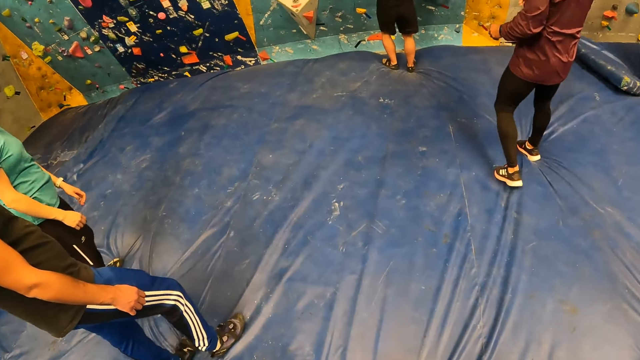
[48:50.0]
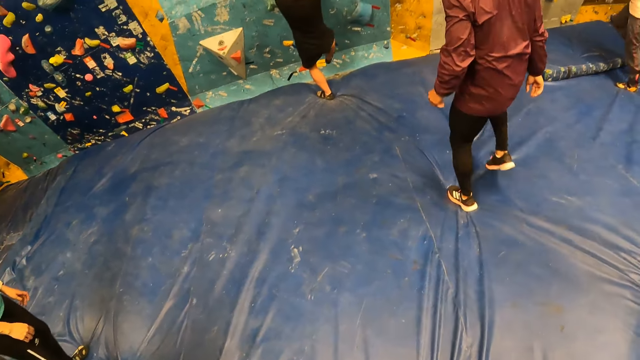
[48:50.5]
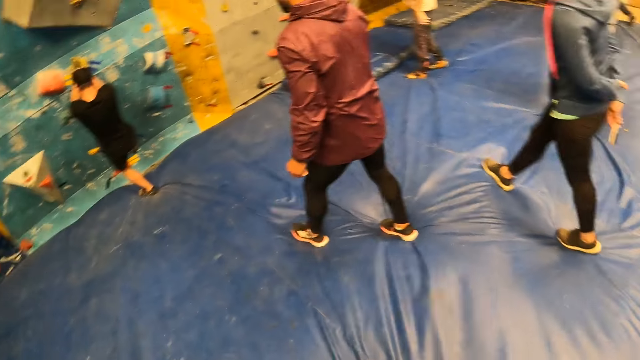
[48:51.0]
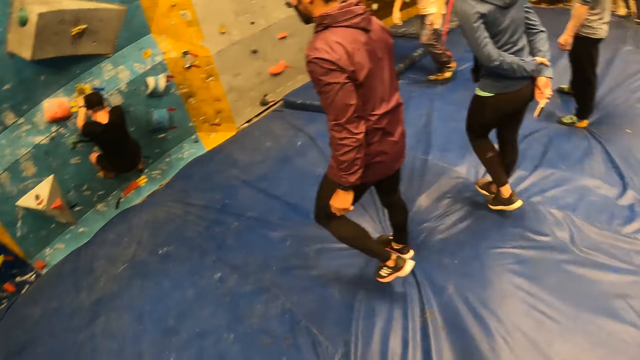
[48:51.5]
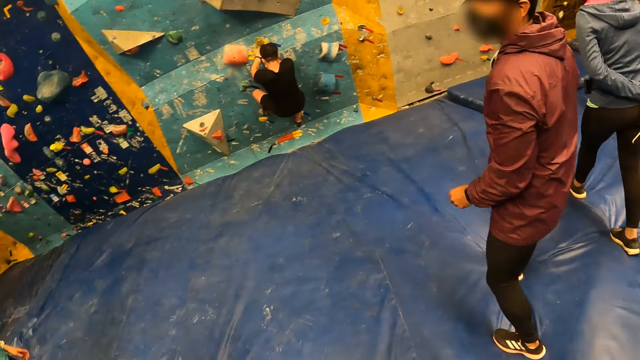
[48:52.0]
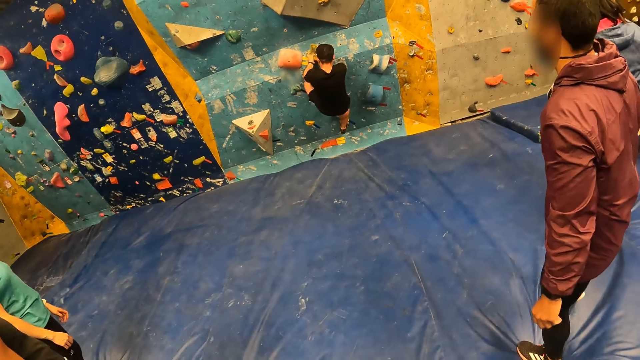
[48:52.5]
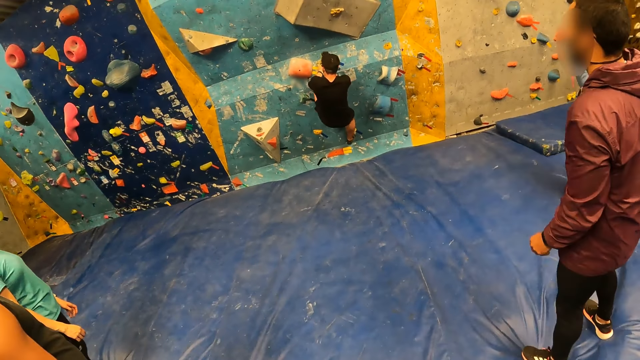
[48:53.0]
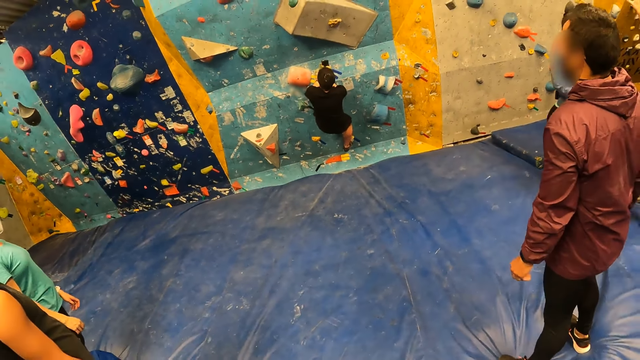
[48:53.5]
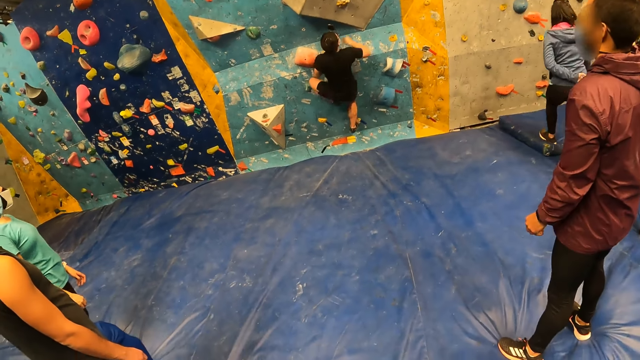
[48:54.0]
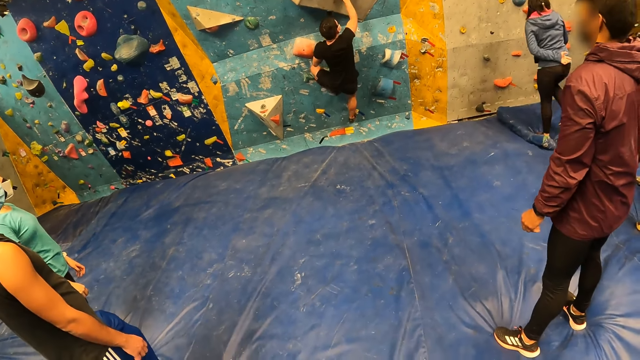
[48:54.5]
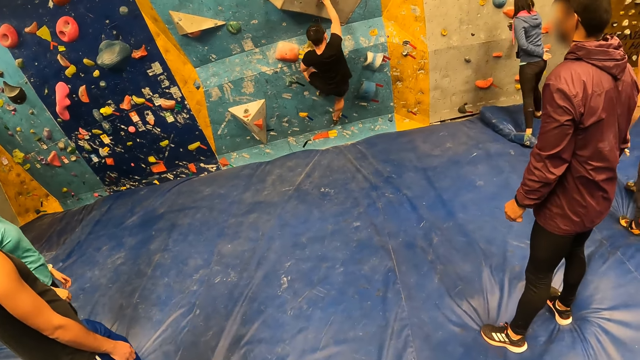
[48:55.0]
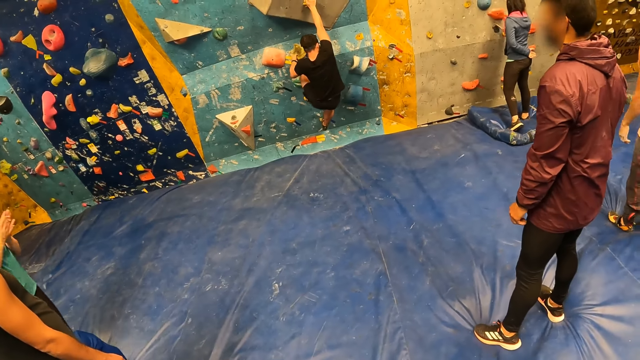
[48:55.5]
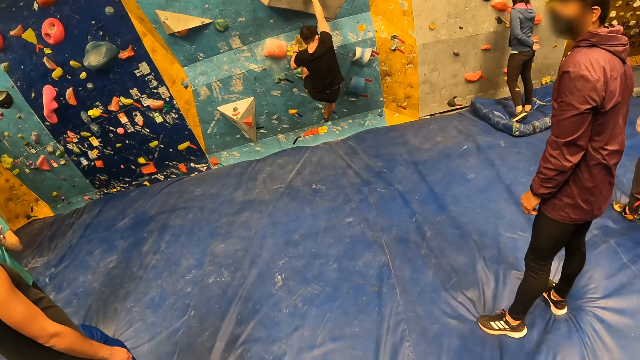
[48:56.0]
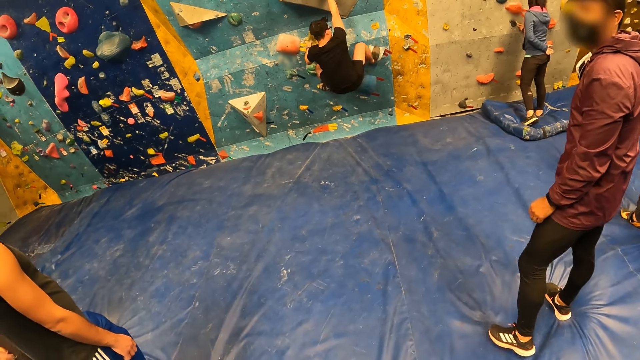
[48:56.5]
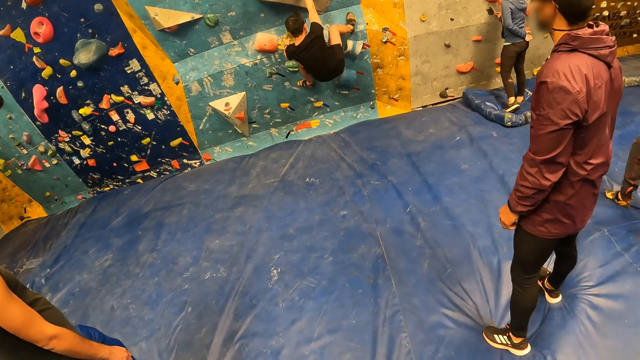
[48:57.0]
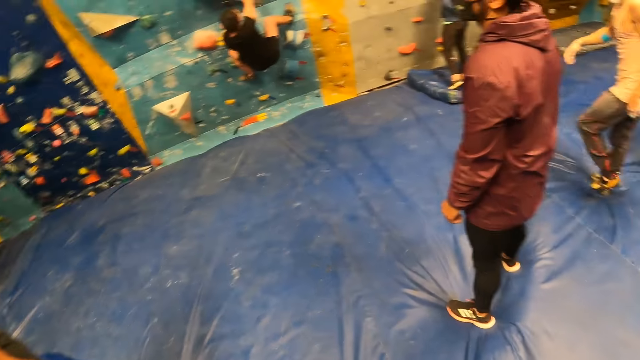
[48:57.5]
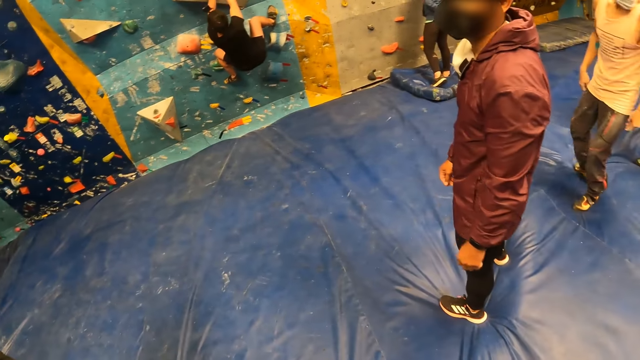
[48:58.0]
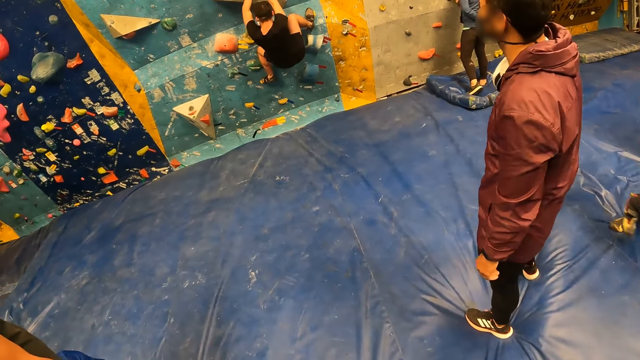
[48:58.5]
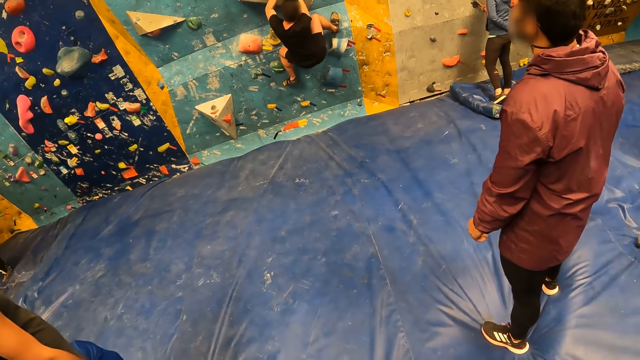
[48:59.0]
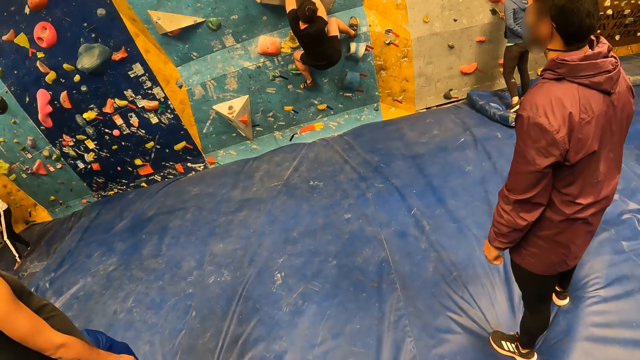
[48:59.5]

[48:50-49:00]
The camera wearer watches a person climbing the wall. A woman touches a wall grip with a stick in her right hand. Another woman claps her hands.

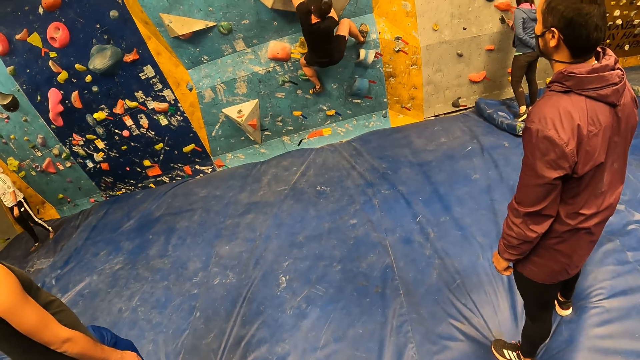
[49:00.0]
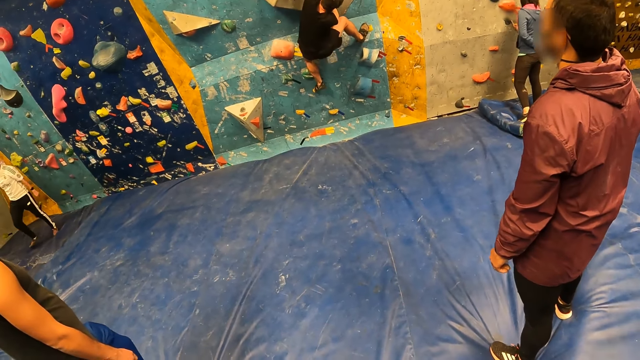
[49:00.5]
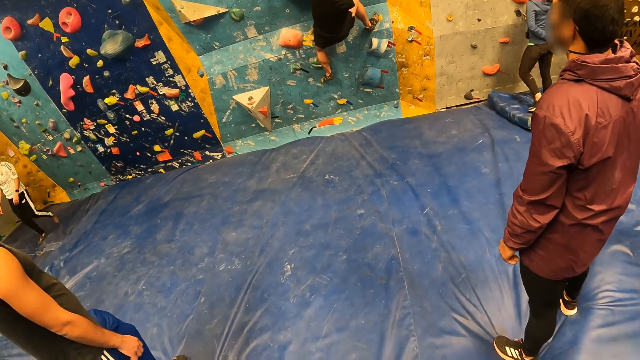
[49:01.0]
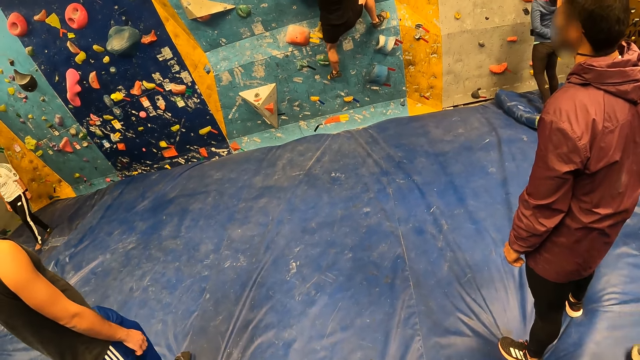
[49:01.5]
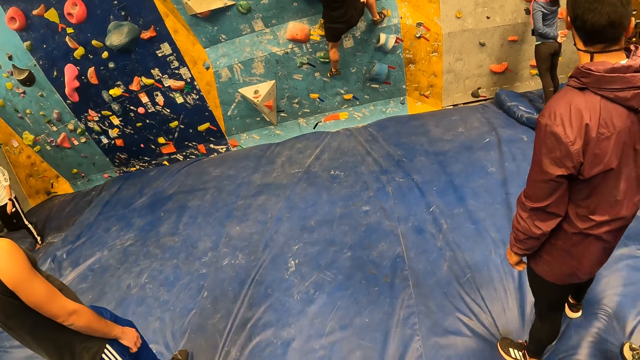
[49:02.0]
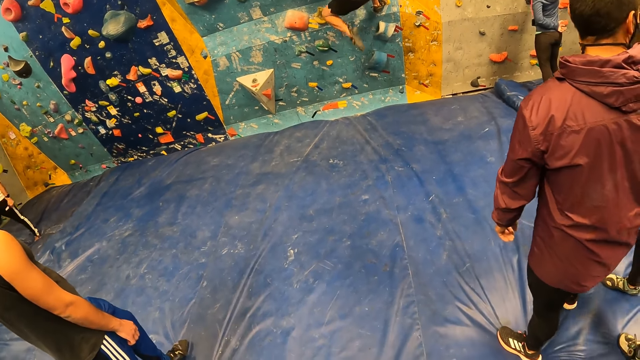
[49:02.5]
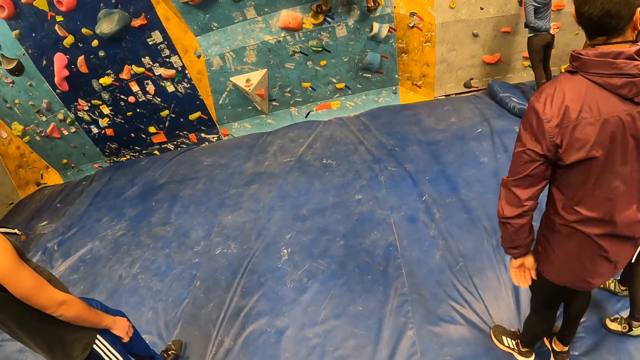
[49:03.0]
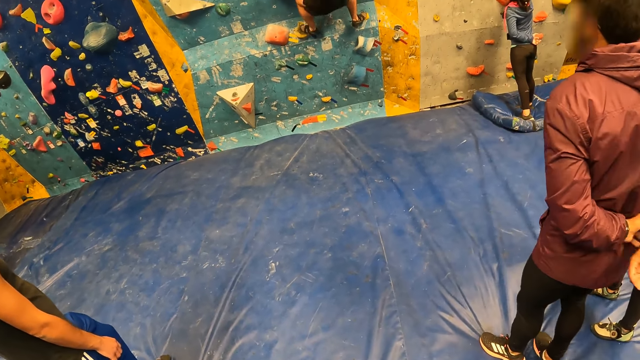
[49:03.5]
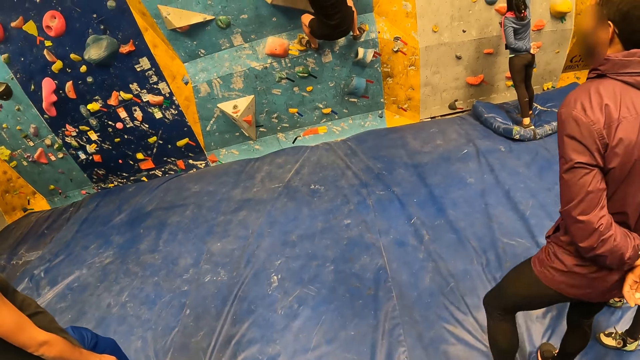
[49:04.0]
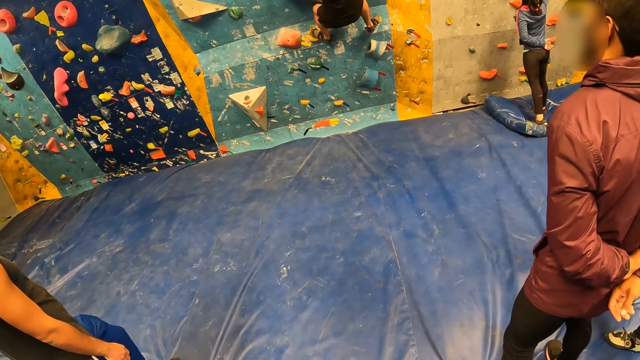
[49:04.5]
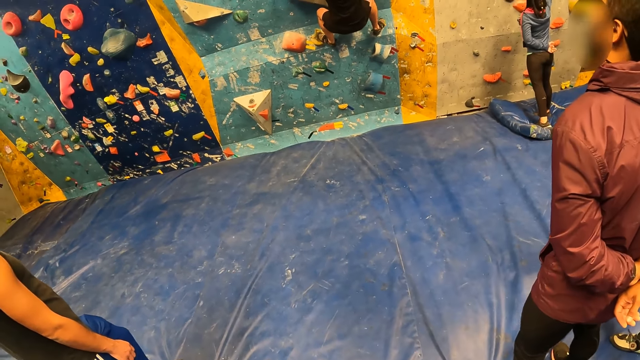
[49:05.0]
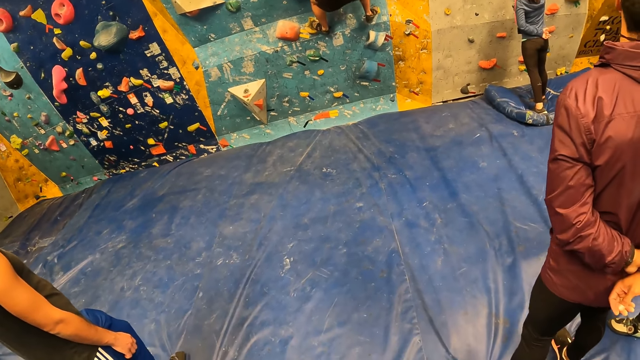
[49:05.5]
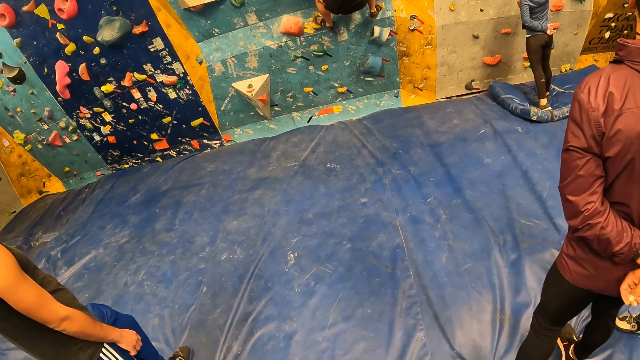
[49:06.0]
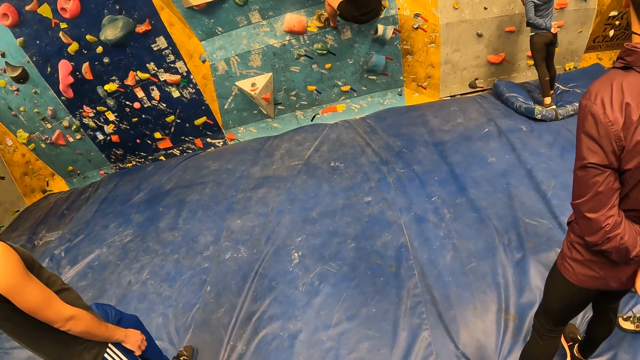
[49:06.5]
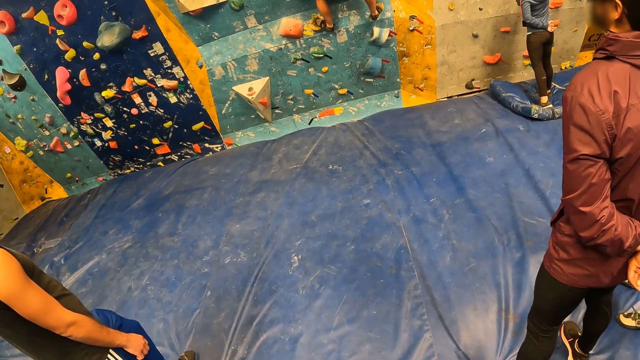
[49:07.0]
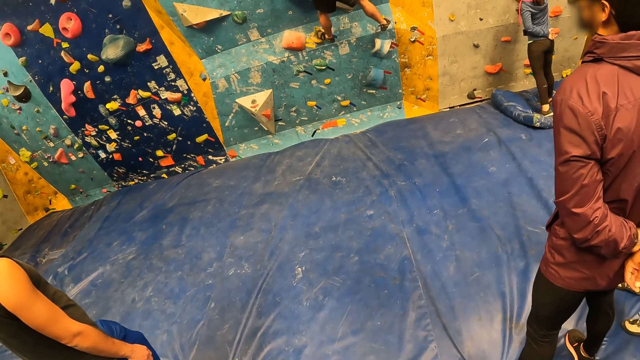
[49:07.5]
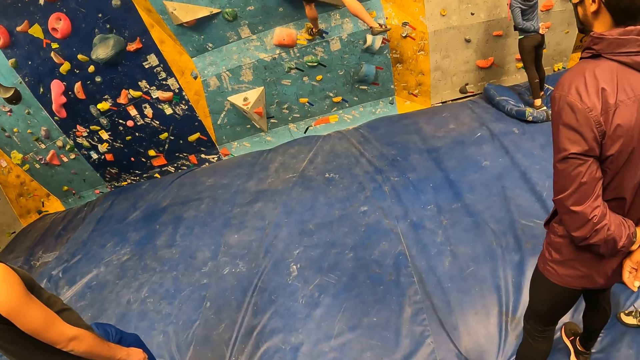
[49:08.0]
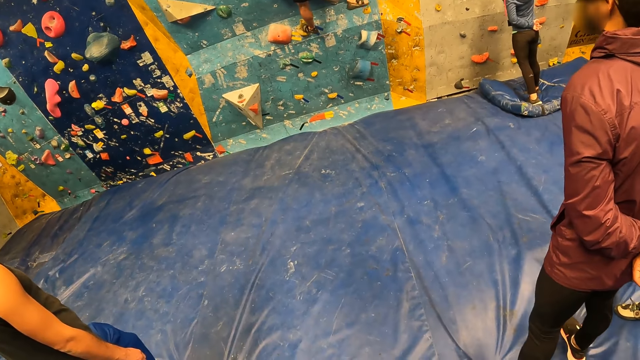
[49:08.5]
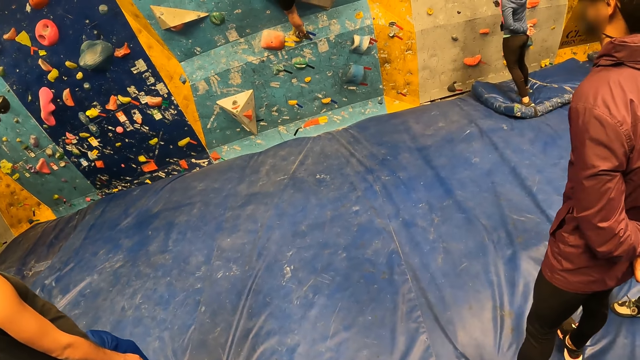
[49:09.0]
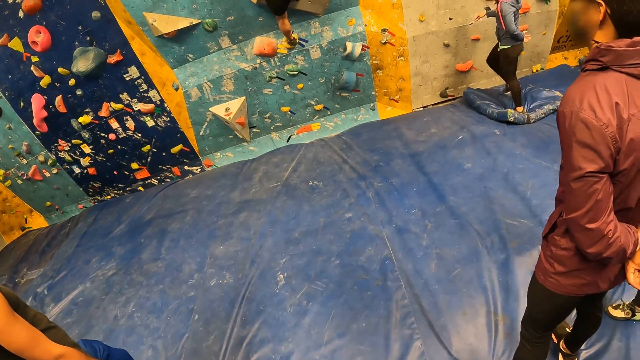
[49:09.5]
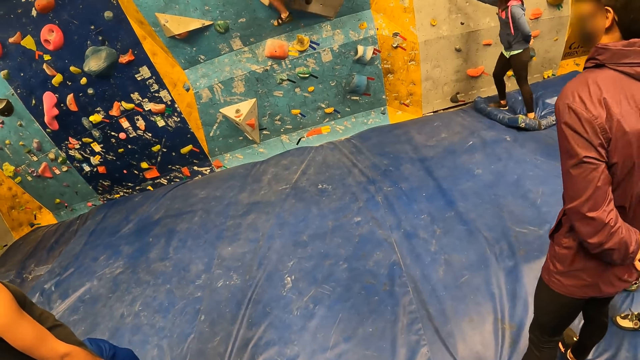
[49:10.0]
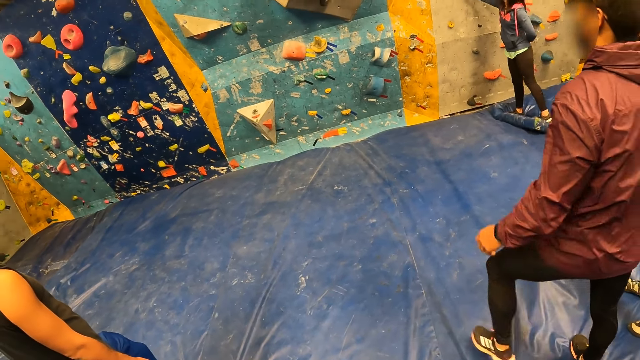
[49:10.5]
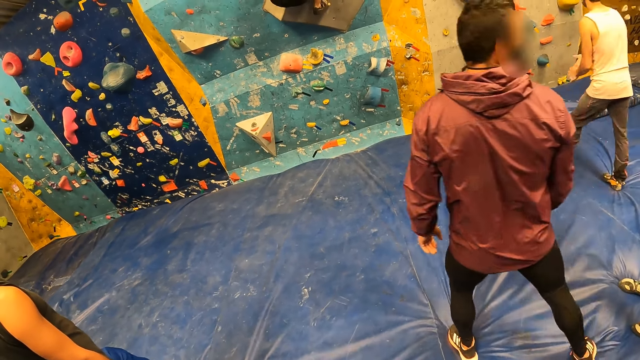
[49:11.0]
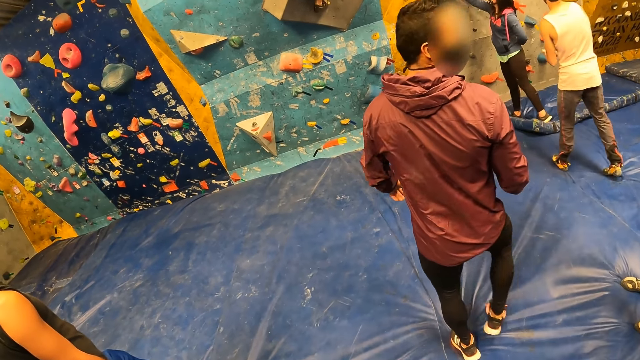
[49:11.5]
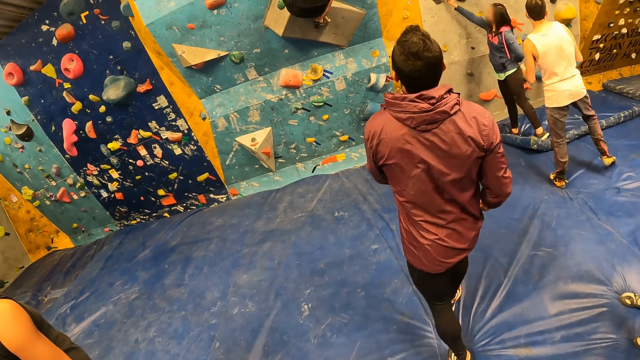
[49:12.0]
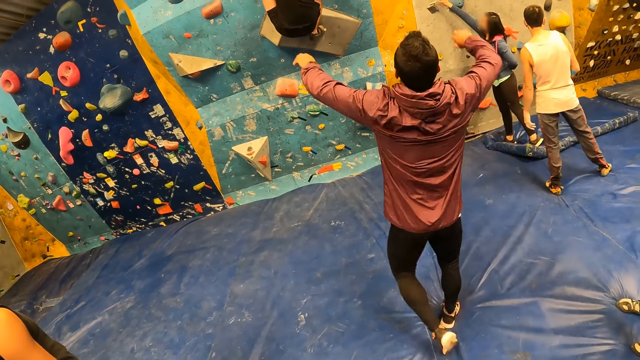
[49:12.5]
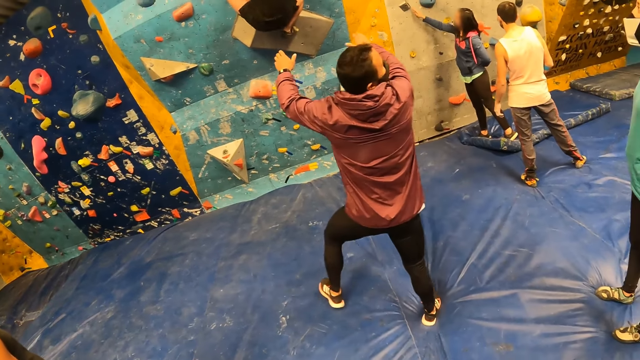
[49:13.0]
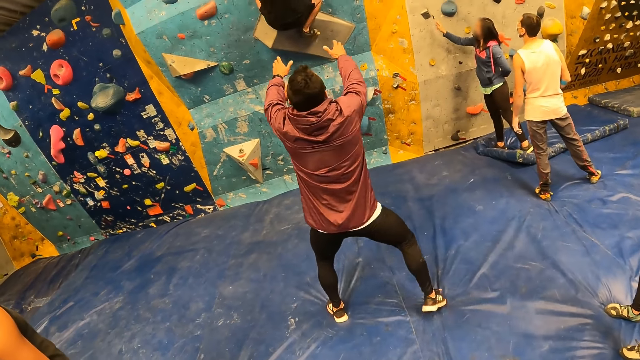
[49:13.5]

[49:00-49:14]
A man folds his hands behind his back. A woman touches a wall grip with a stick in her right hand. The man walks towards another man.
